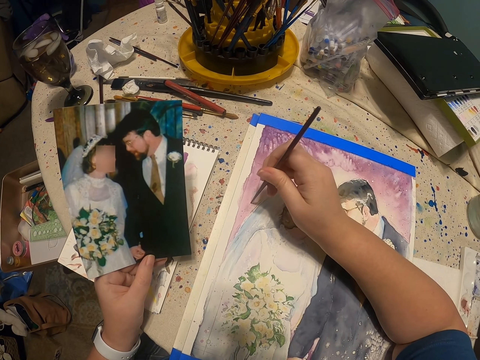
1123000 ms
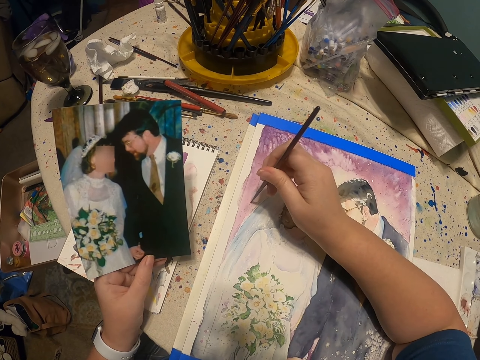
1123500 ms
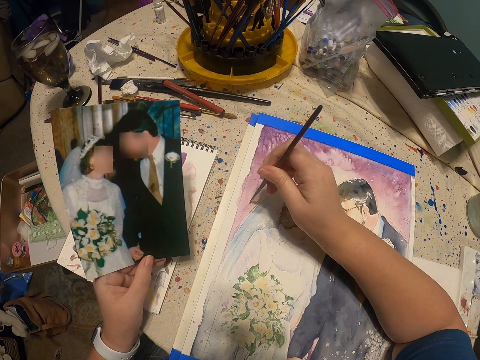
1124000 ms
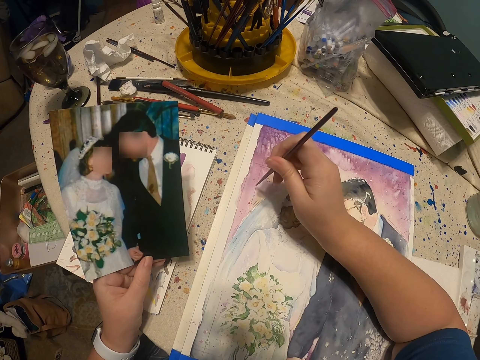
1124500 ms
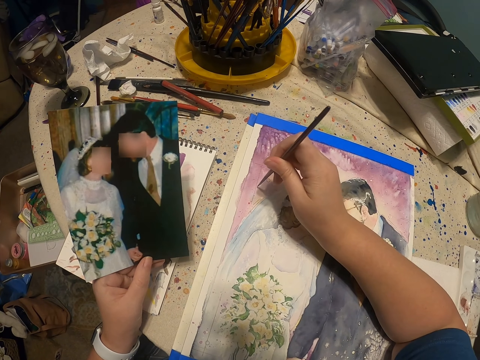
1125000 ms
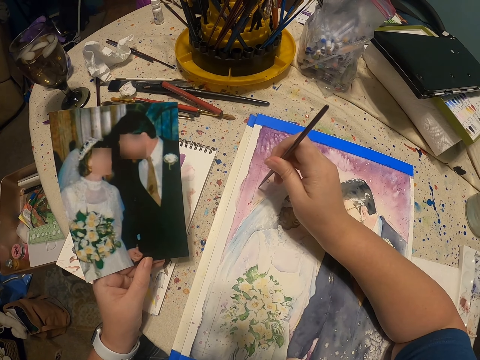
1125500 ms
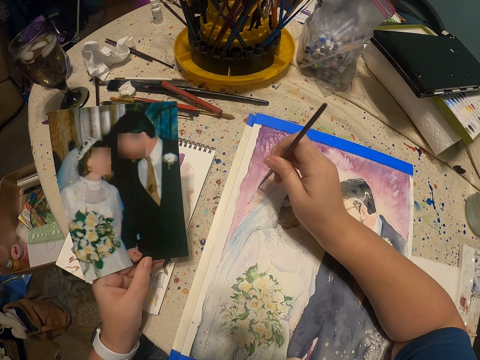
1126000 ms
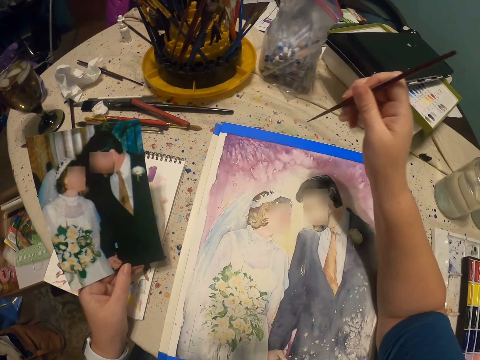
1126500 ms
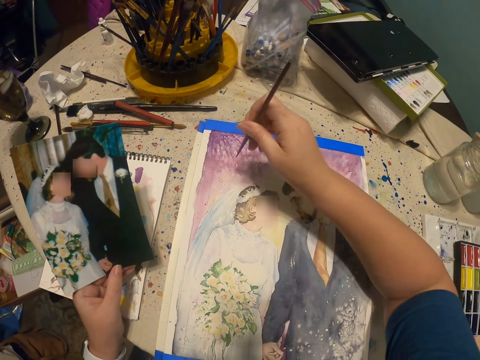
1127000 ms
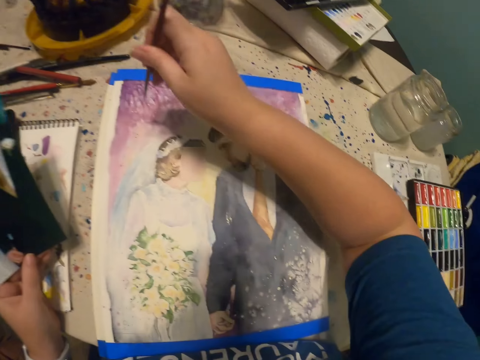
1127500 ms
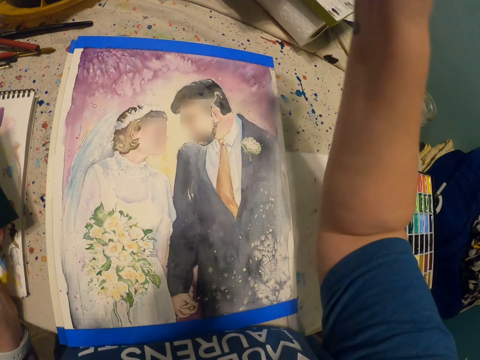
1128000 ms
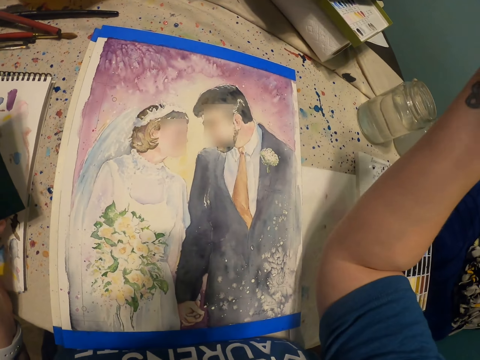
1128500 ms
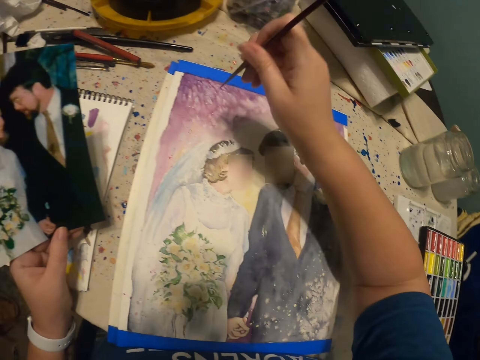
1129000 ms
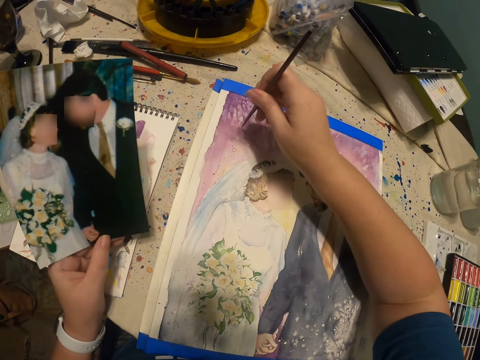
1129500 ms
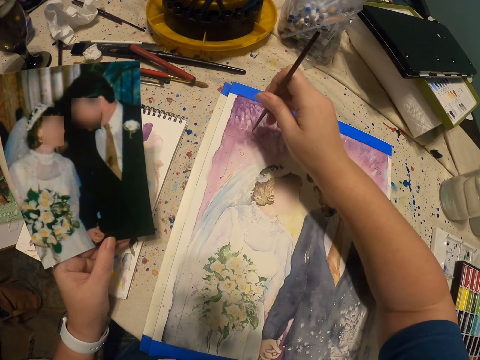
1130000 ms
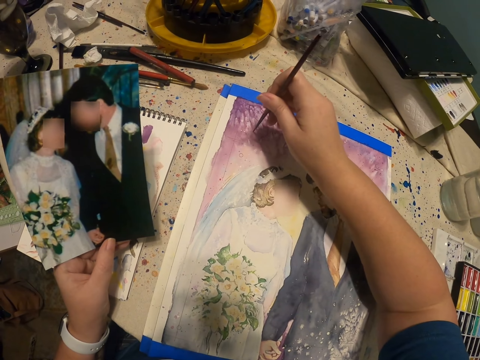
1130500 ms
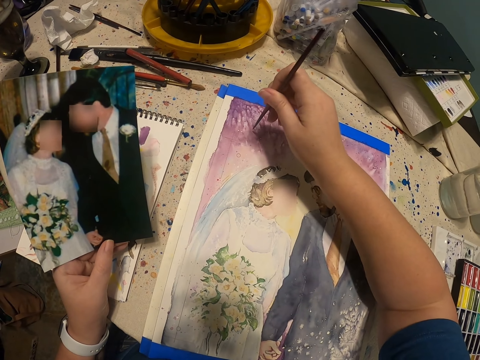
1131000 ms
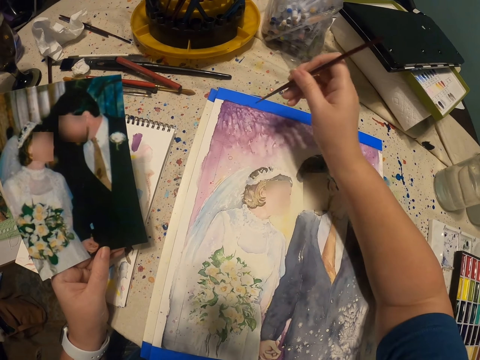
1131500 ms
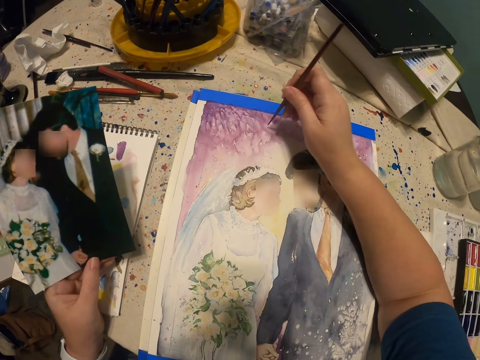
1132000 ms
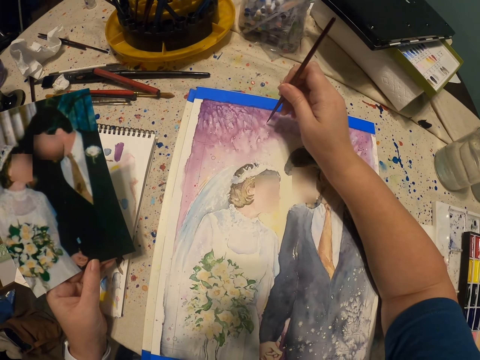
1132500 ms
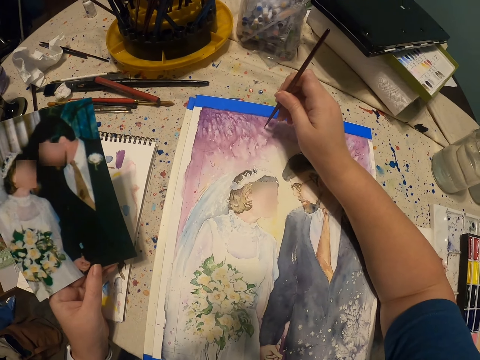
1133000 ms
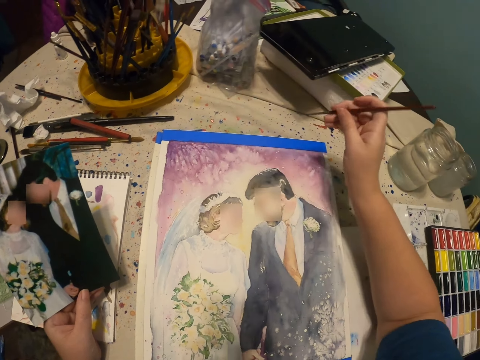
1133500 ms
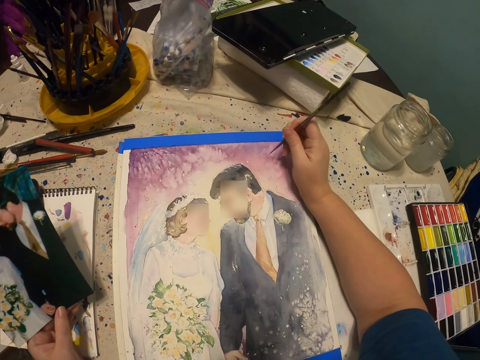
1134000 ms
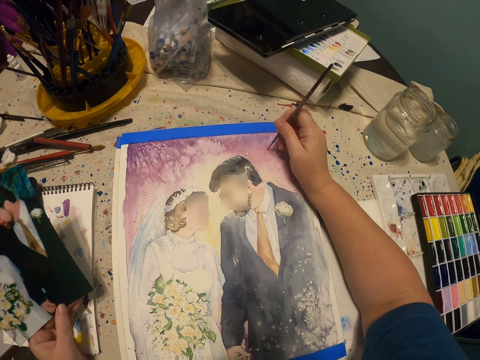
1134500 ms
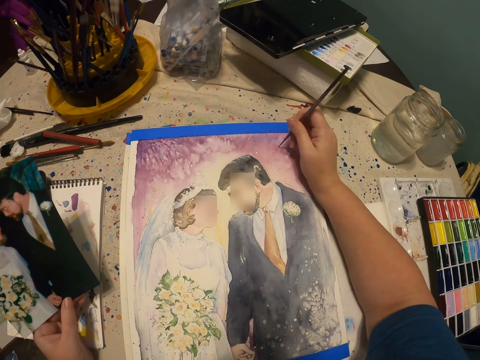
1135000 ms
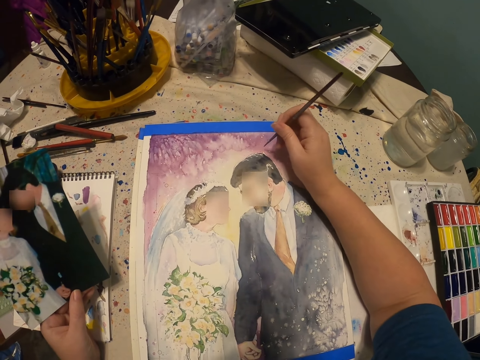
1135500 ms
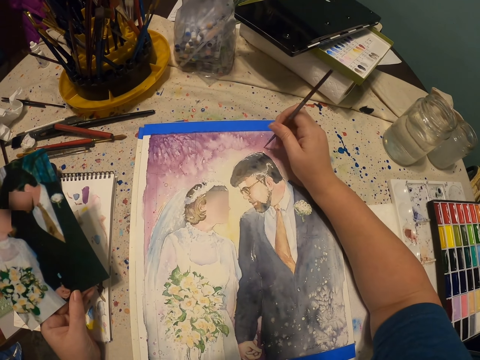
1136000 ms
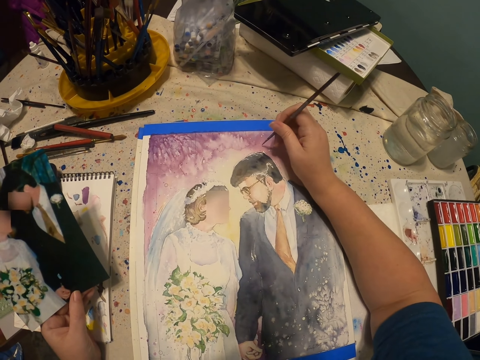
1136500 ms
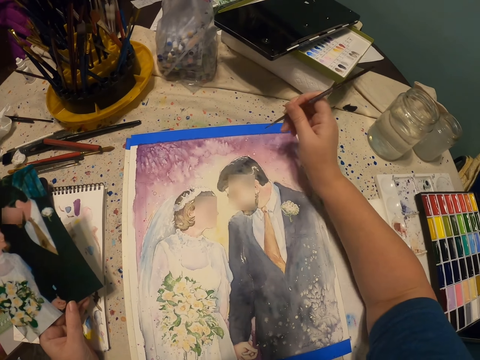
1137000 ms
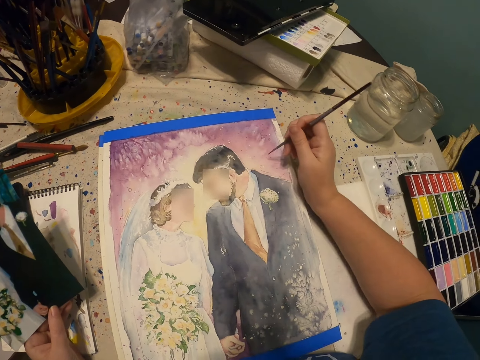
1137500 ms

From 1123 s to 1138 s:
The camera wearer moves his hand. He paints a picture.

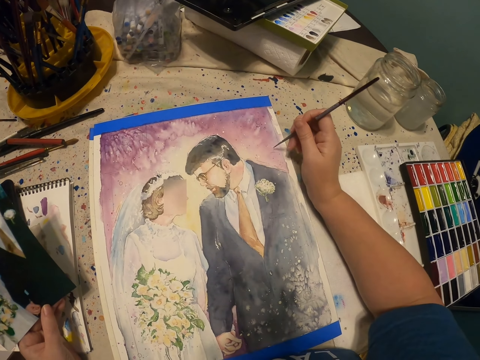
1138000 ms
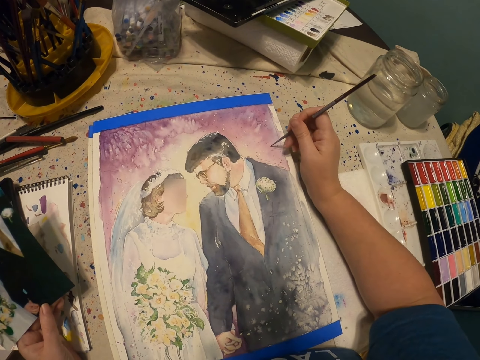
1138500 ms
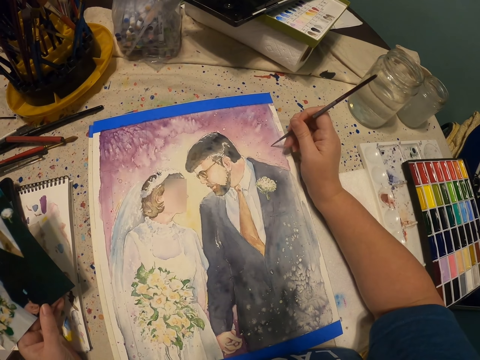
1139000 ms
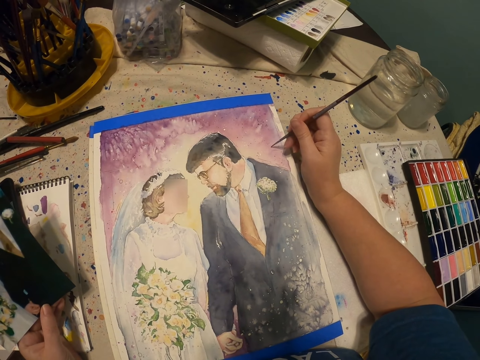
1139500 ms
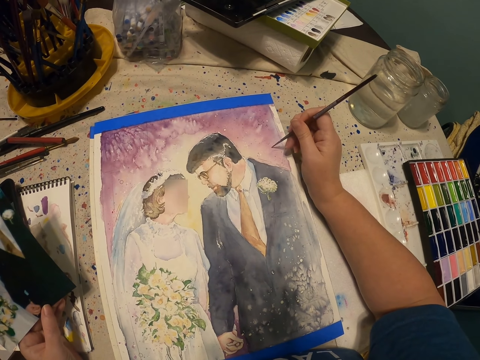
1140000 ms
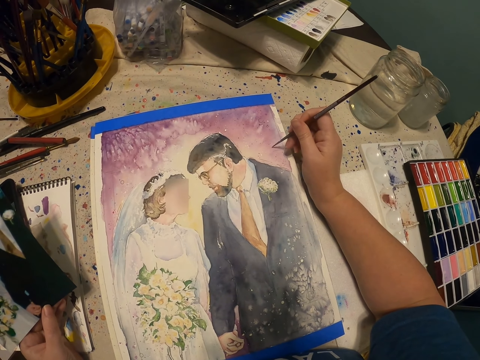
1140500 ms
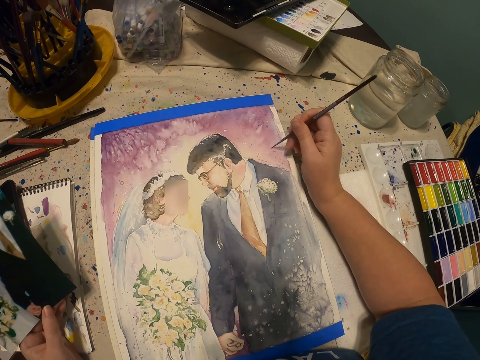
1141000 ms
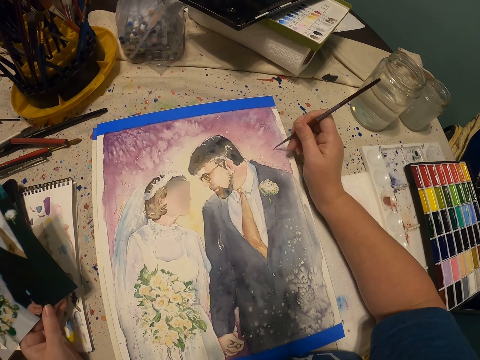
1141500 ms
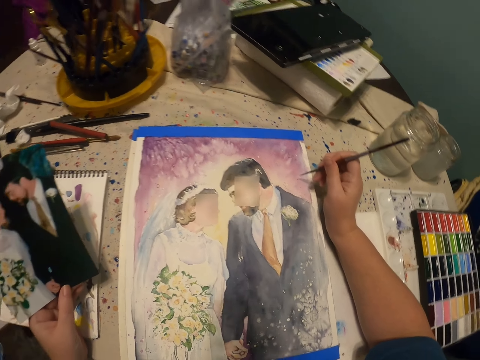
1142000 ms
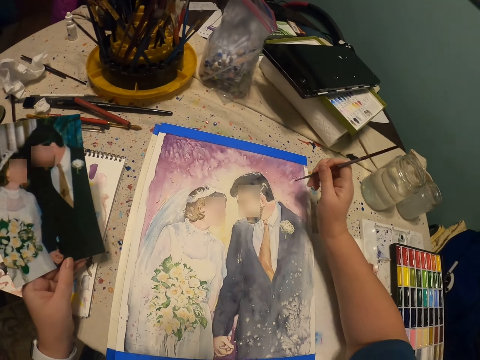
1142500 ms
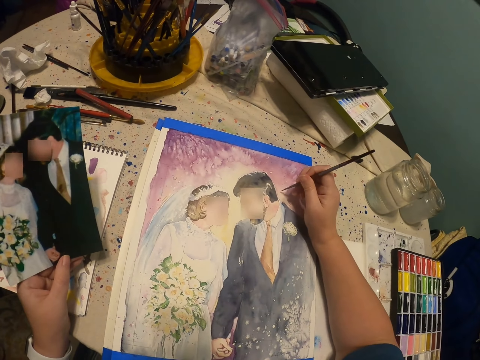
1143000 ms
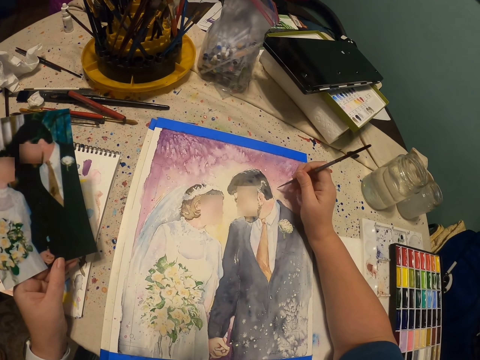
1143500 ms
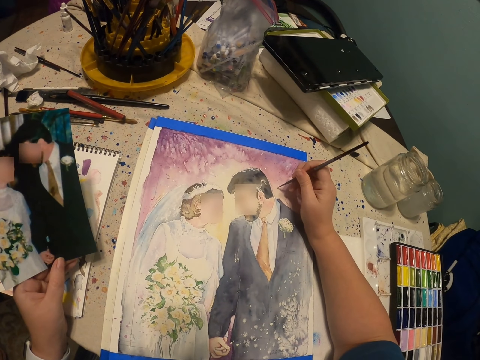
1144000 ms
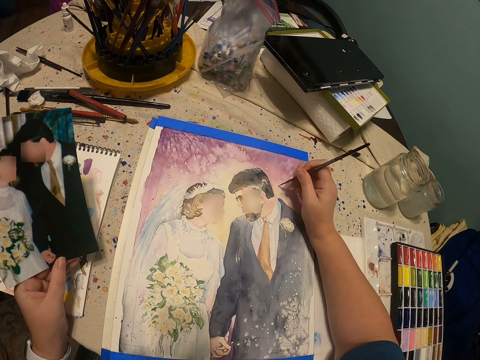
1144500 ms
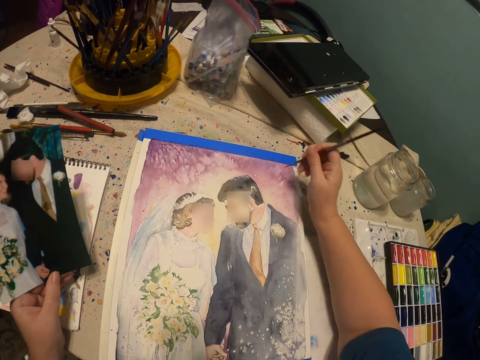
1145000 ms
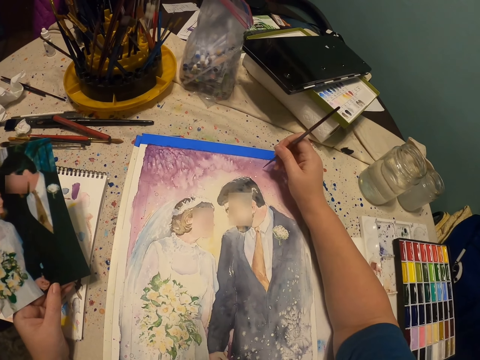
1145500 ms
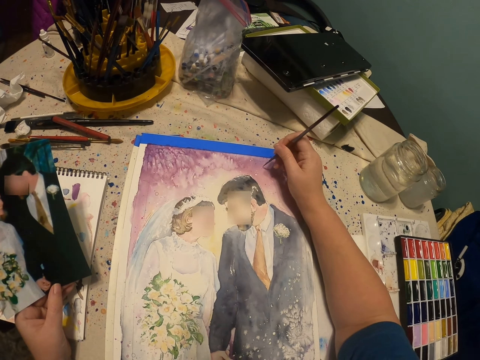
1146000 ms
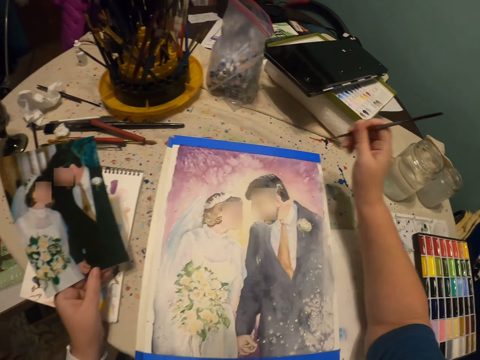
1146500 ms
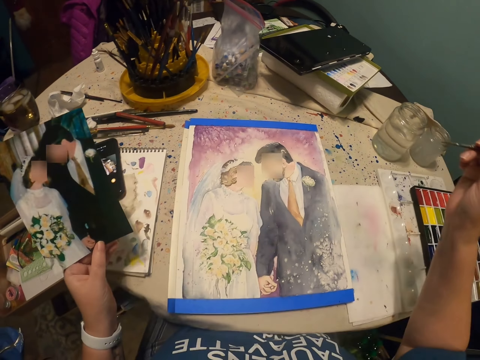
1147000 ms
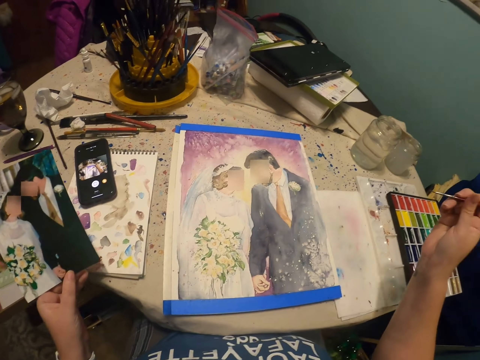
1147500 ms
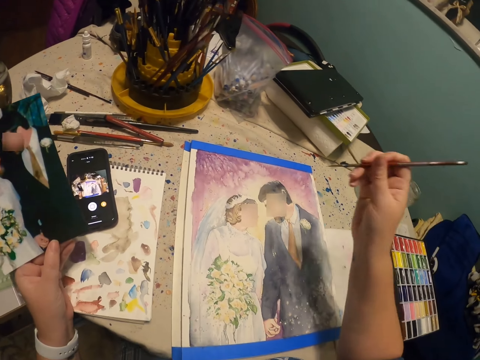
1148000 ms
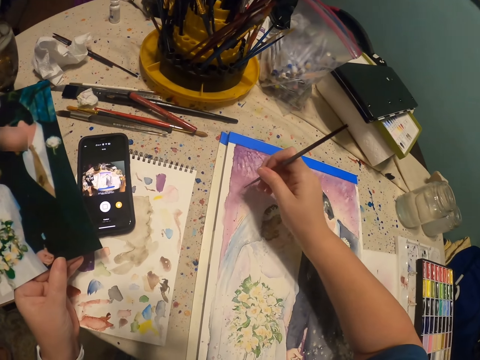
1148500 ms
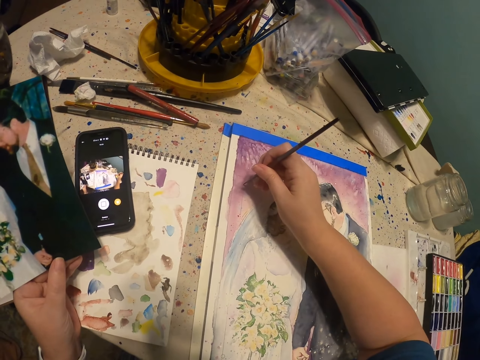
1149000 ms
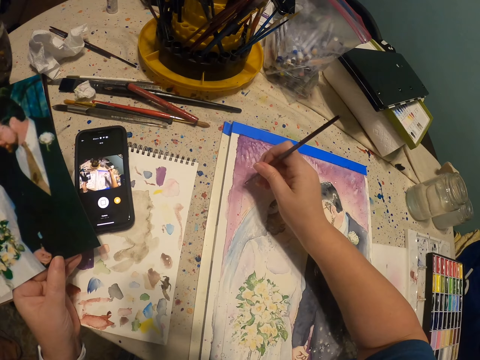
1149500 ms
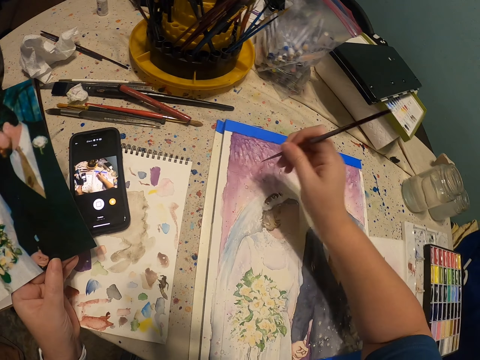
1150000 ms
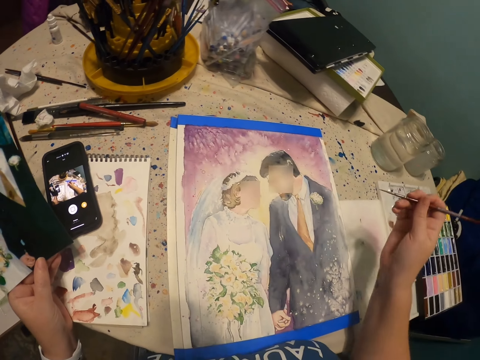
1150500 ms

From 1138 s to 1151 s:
The camera wearer stands on the floor. He moves his hands. He draws a picture on the manila paper with a drawing pencil.
